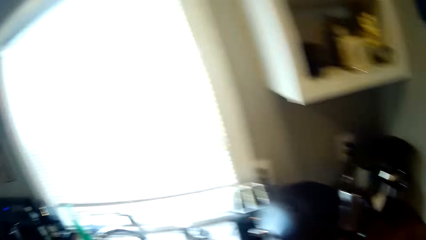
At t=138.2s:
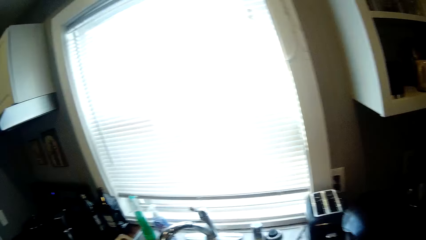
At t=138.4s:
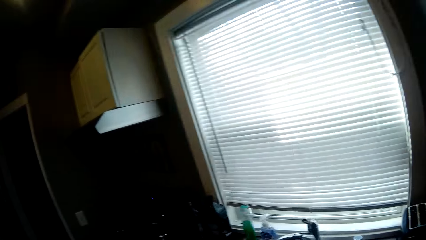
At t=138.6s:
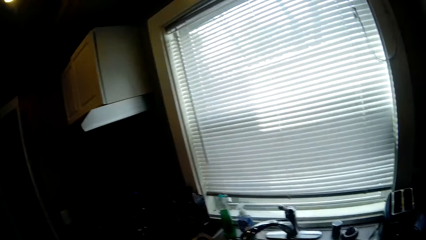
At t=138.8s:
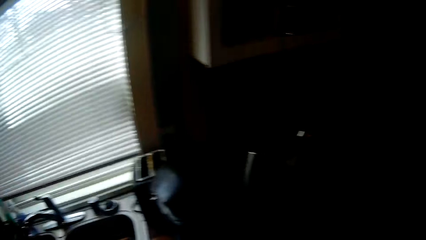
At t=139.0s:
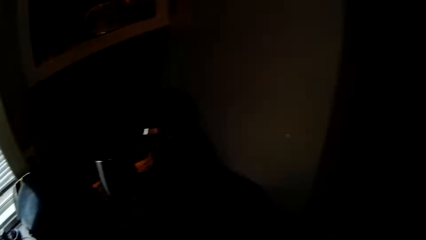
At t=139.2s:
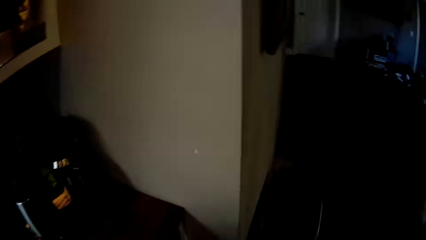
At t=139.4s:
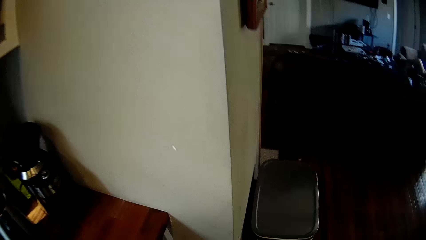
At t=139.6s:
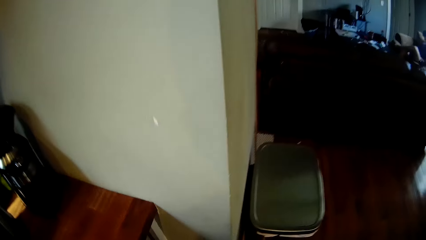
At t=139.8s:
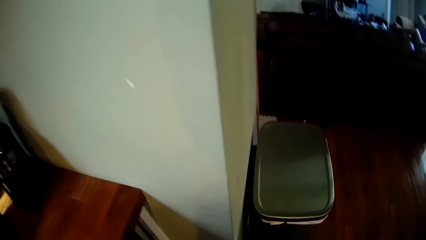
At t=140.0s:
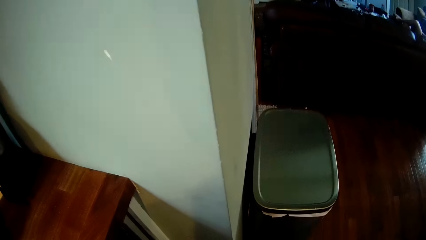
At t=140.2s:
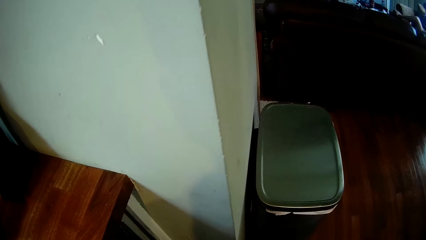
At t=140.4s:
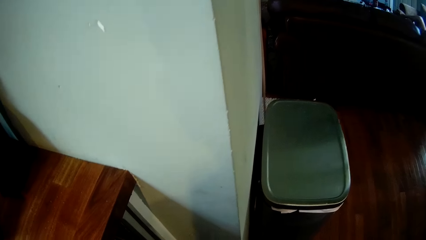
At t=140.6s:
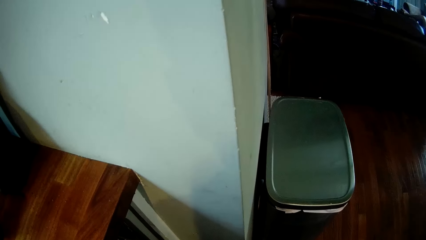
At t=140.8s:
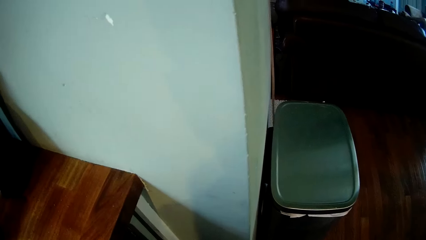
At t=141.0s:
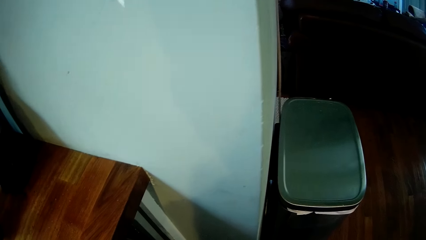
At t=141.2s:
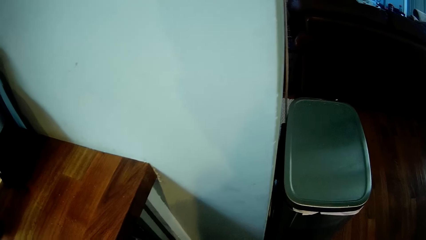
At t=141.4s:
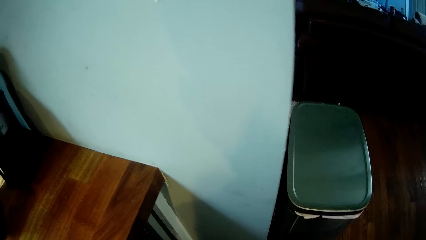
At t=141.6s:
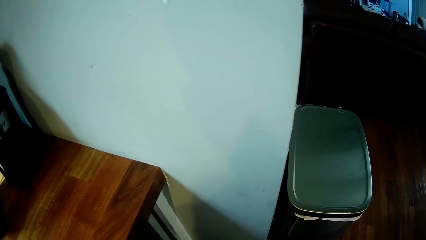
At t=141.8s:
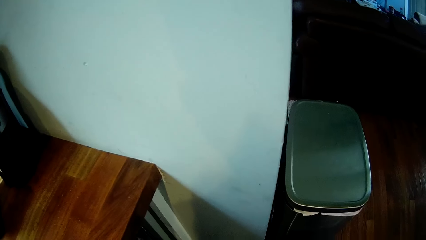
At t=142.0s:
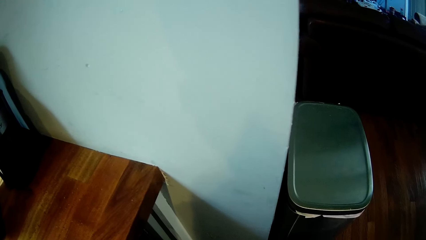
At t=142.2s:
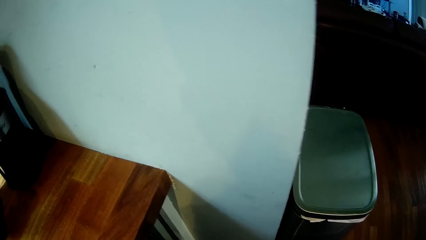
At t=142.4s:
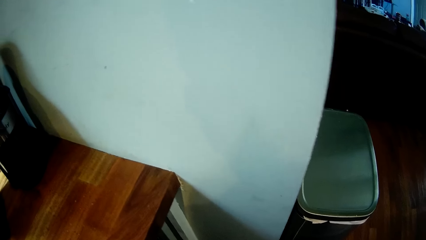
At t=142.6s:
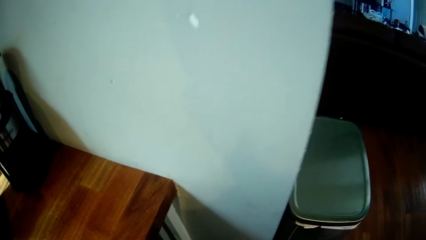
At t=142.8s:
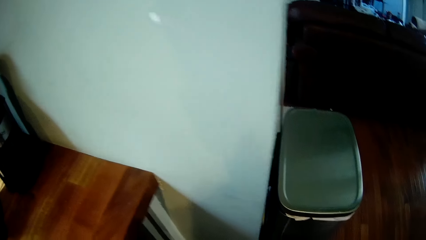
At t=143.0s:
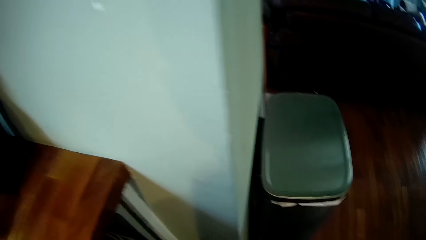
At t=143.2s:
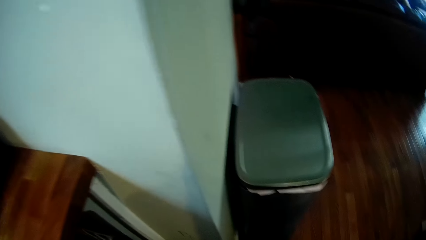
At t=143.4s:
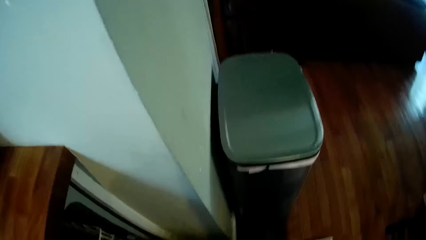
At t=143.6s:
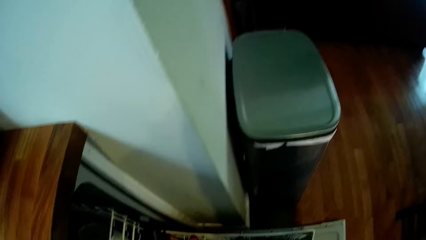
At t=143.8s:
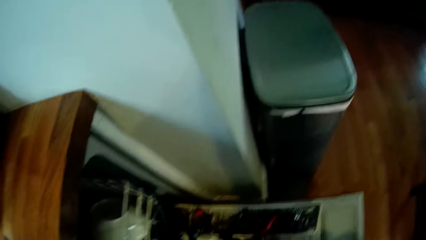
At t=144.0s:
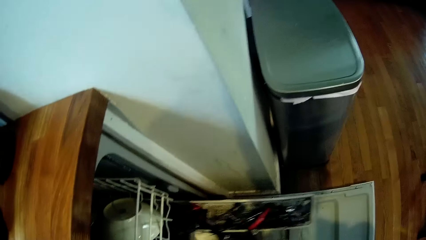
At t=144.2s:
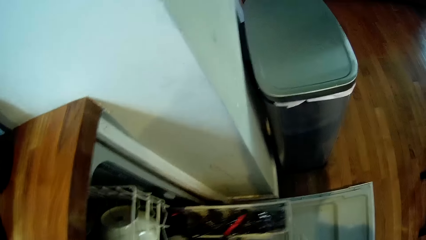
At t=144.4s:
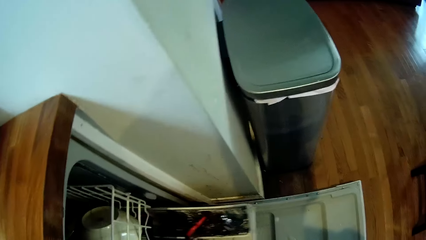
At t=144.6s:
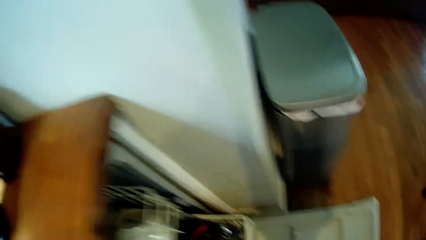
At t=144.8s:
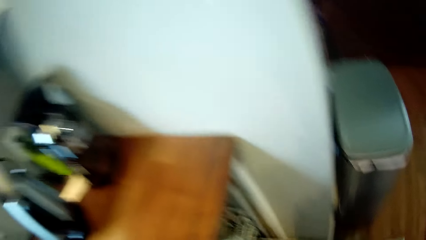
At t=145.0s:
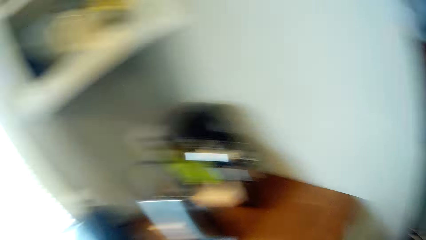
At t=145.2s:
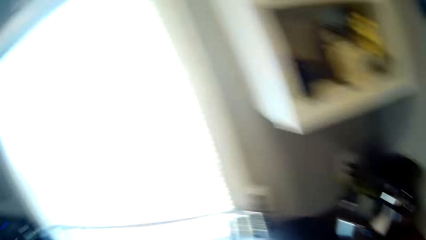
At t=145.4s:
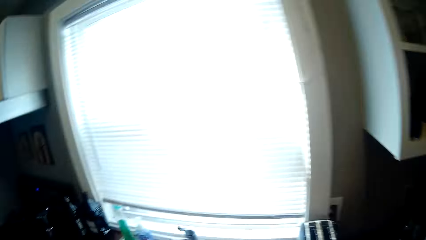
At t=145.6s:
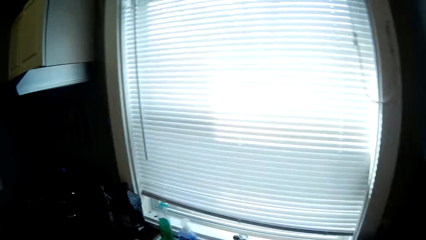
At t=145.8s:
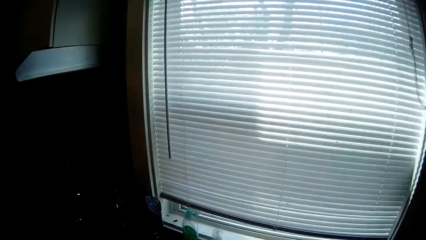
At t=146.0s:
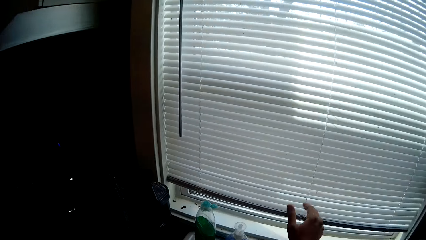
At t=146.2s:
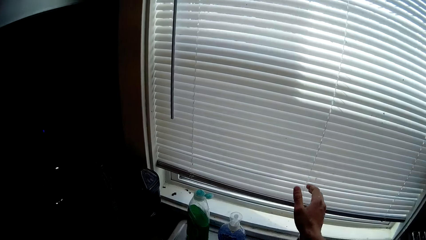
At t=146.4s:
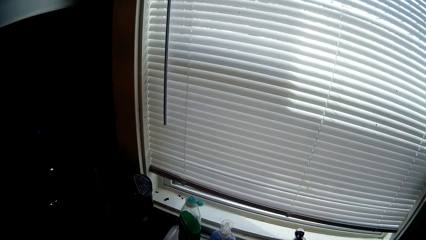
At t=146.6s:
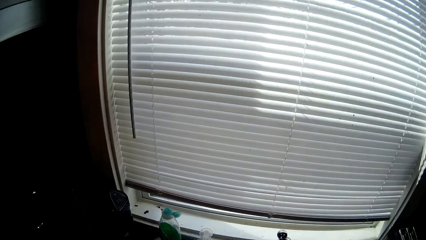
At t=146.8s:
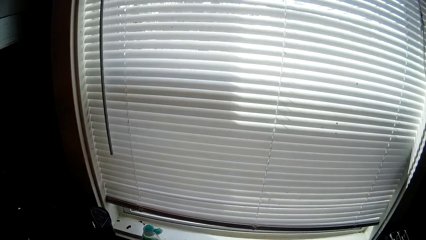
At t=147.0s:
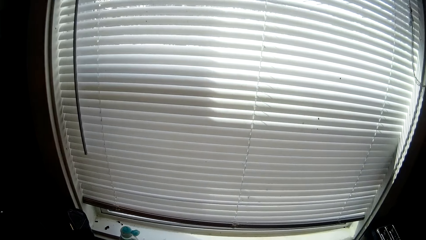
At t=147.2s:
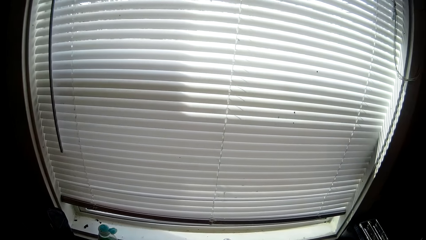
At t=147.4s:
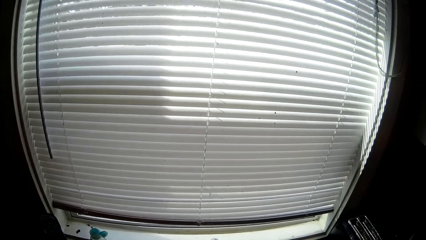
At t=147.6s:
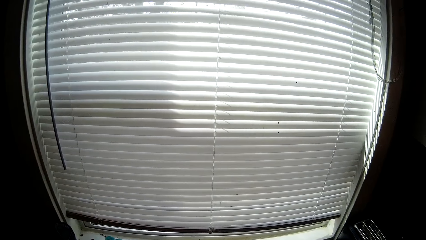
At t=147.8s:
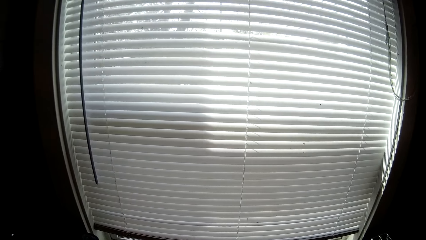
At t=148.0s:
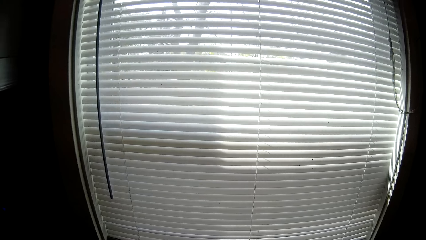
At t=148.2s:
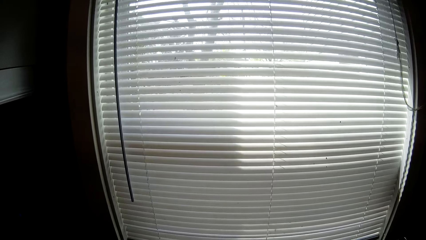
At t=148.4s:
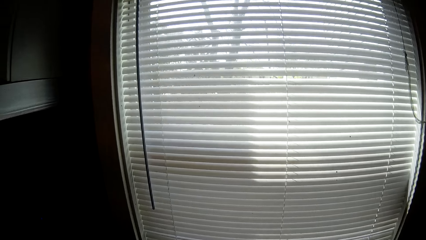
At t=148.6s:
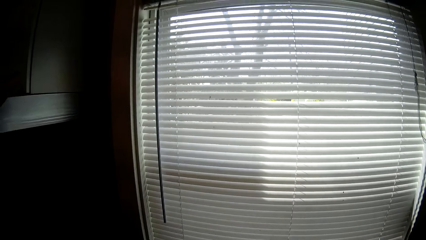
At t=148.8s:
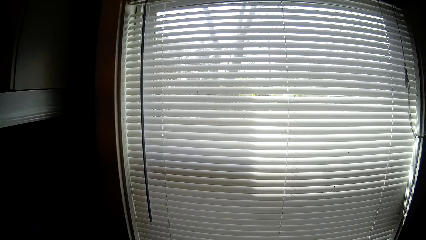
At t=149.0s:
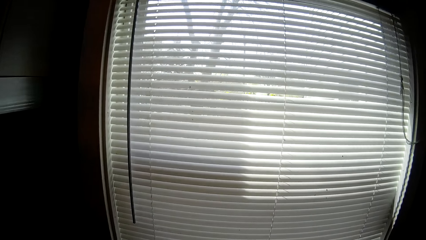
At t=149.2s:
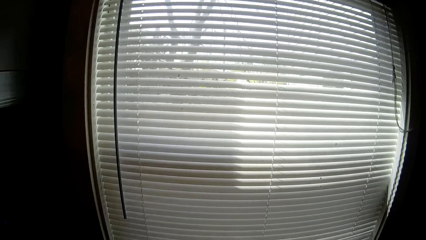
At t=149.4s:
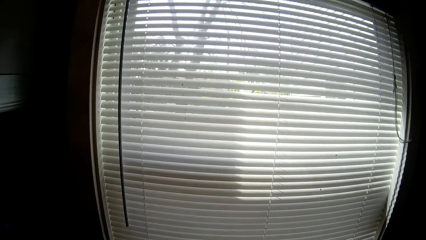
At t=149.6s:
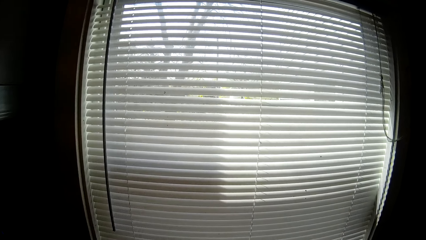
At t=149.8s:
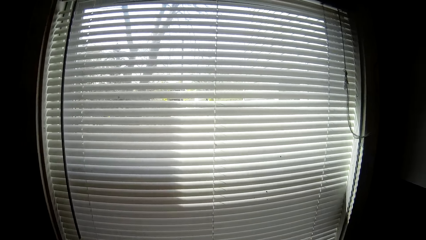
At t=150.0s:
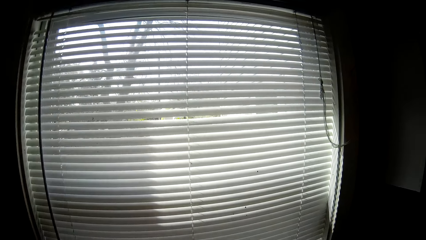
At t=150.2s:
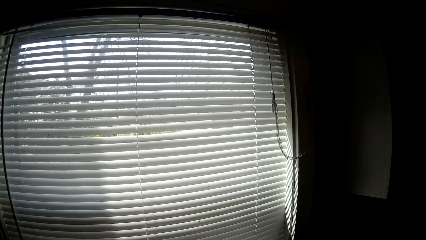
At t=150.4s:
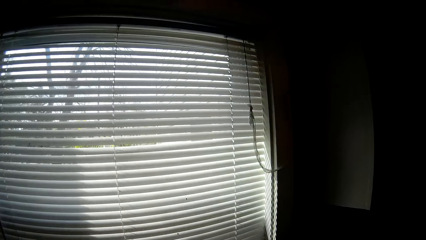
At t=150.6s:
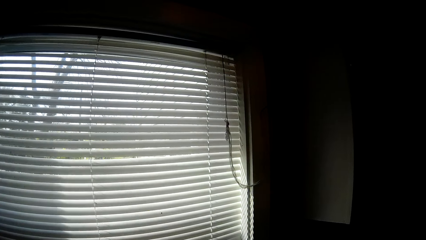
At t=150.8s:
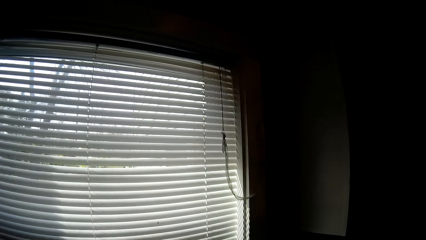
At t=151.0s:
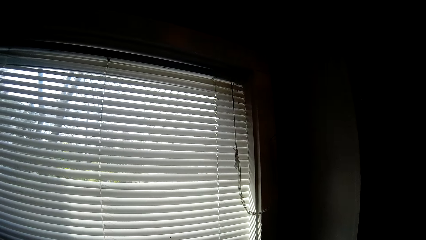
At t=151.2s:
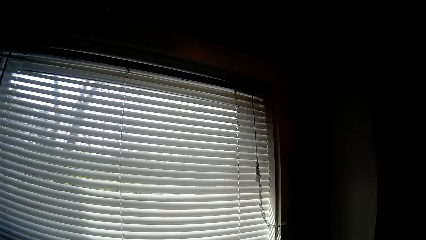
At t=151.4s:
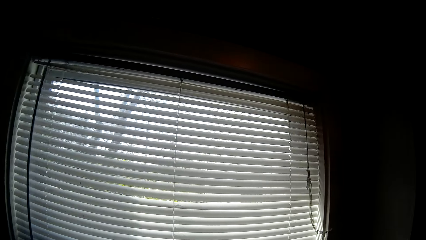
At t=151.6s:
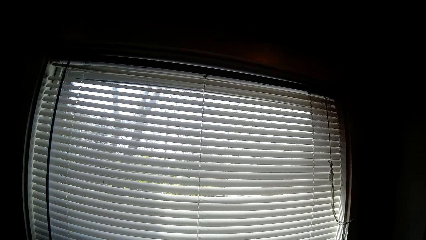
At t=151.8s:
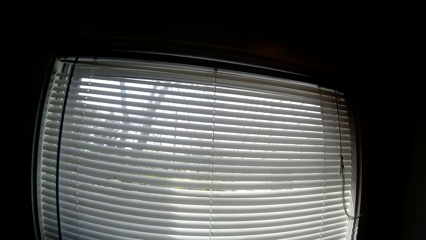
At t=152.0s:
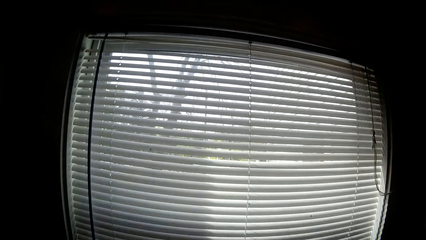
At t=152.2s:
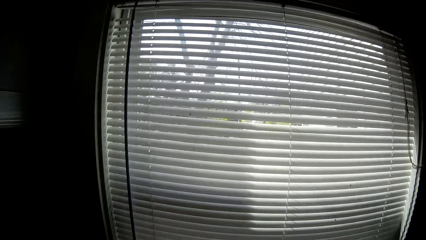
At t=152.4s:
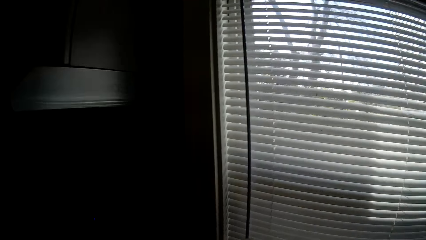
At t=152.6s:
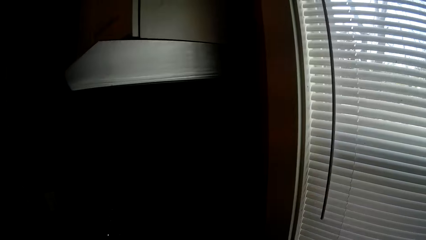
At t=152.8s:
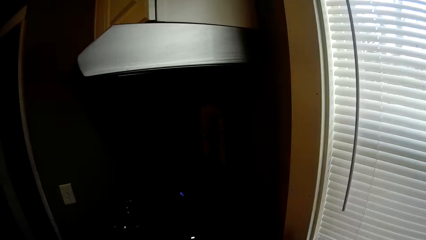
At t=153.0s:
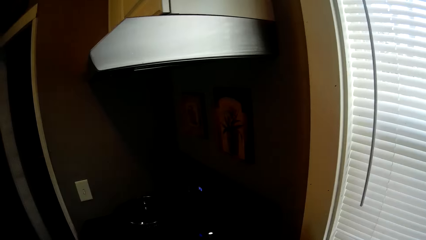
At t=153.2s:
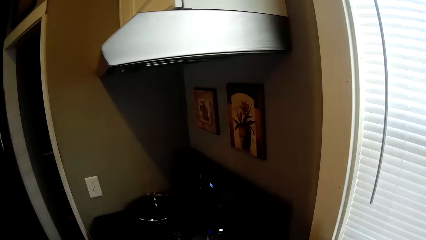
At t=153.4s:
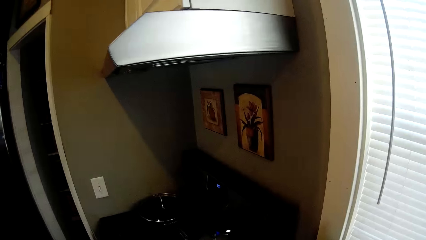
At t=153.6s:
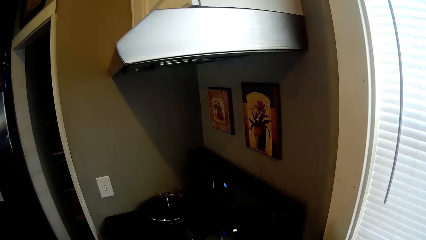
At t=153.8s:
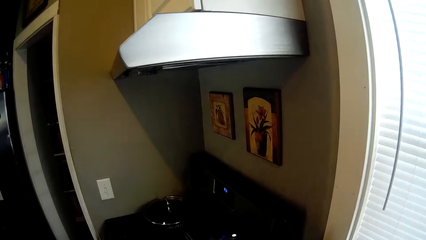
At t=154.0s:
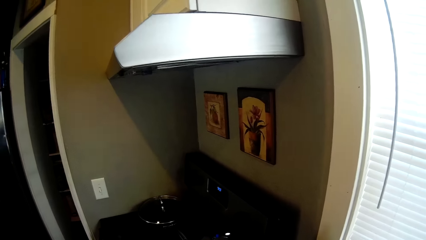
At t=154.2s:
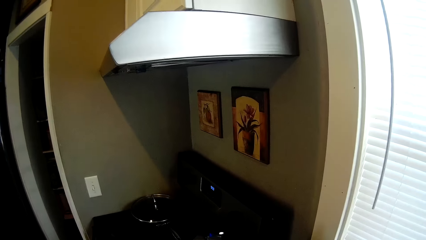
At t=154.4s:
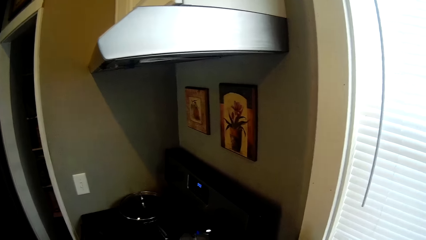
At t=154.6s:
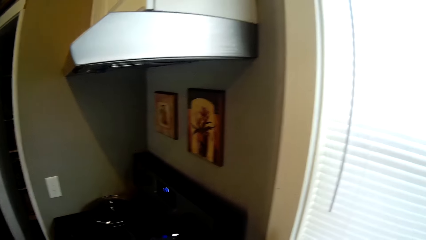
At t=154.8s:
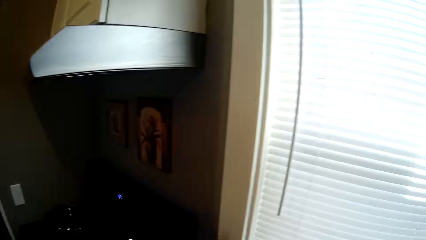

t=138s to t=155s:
The camera wearer pushes the lower dishrack into the kitchen cabinet with his right hand. He closes the cabinet. He opens a tap above a kitchen sink with his right hand. He looks around.
